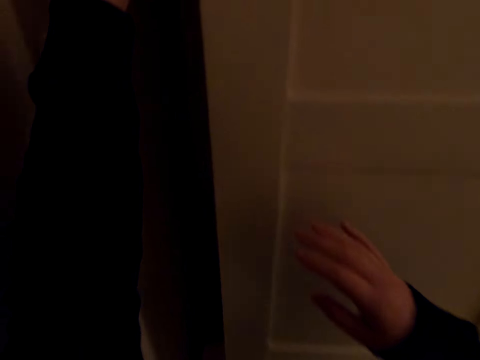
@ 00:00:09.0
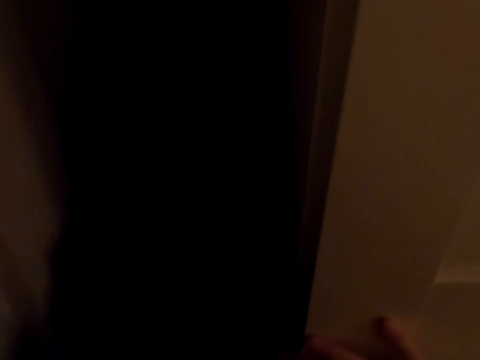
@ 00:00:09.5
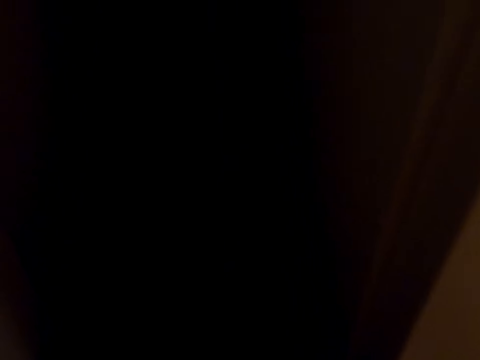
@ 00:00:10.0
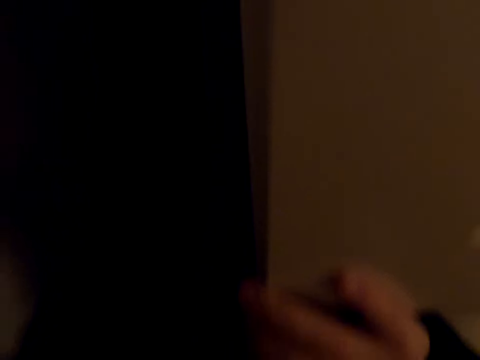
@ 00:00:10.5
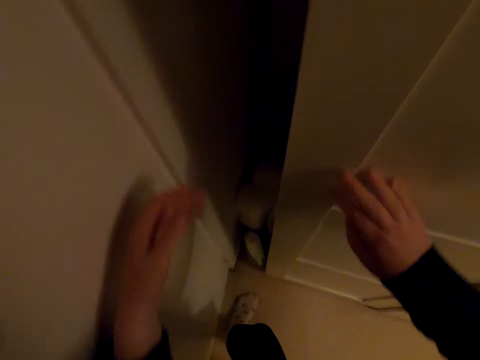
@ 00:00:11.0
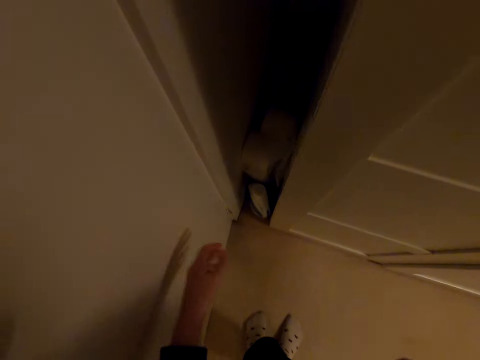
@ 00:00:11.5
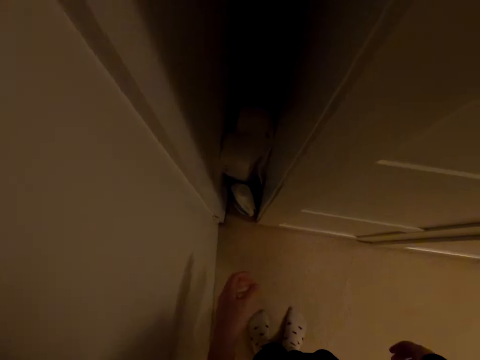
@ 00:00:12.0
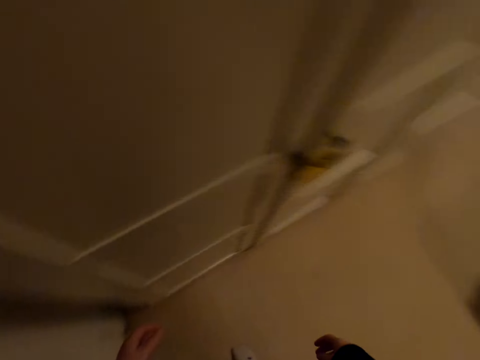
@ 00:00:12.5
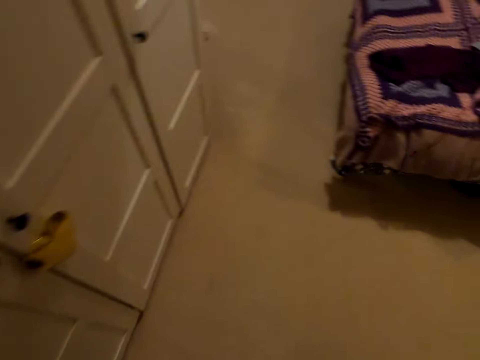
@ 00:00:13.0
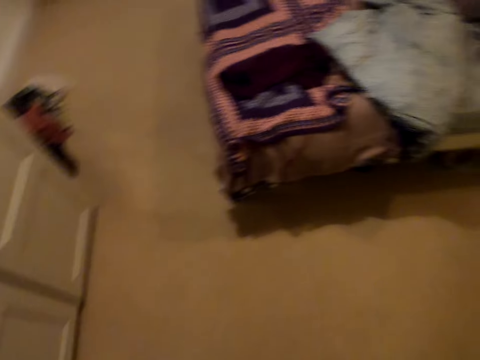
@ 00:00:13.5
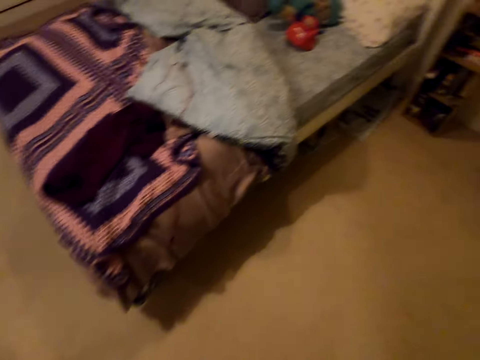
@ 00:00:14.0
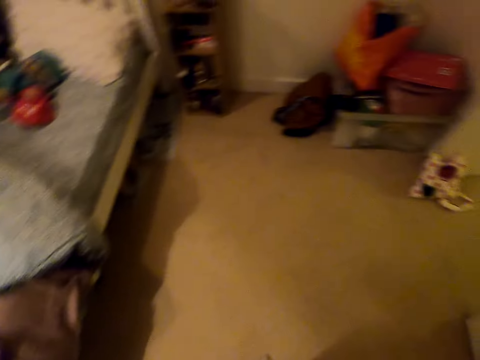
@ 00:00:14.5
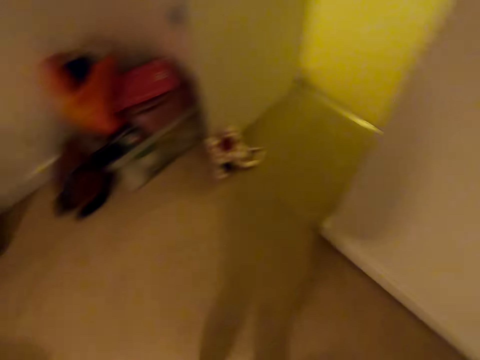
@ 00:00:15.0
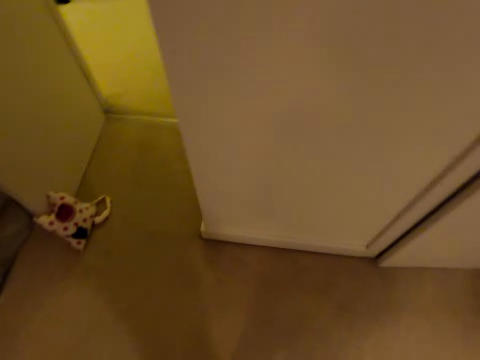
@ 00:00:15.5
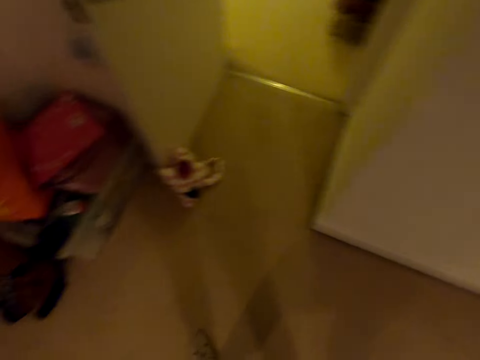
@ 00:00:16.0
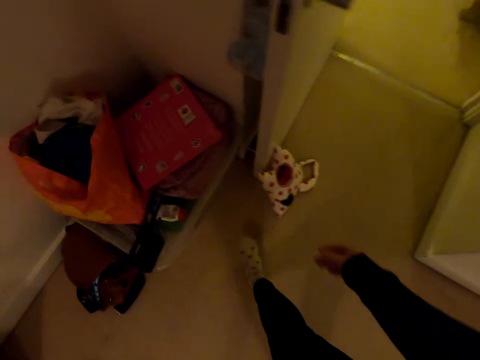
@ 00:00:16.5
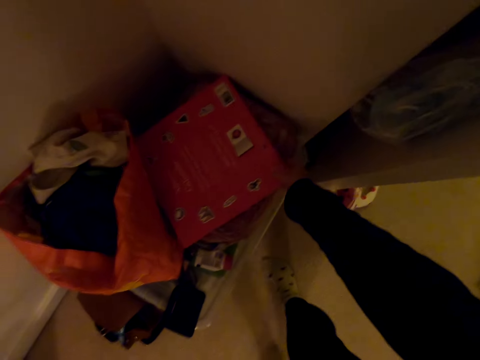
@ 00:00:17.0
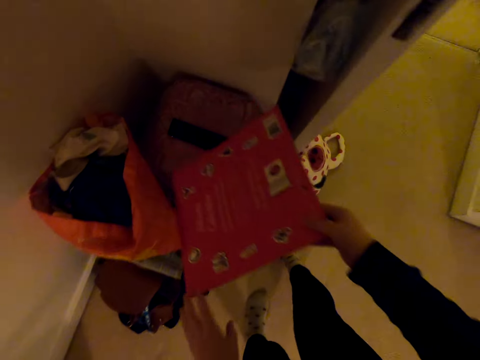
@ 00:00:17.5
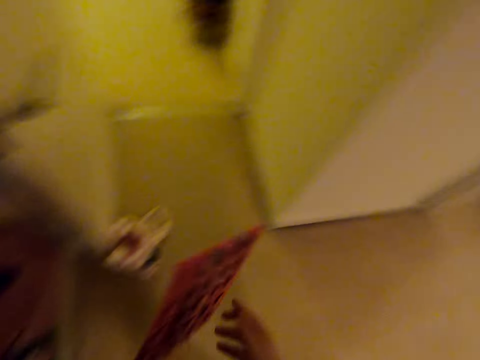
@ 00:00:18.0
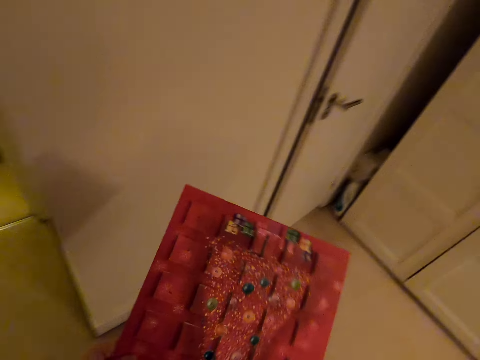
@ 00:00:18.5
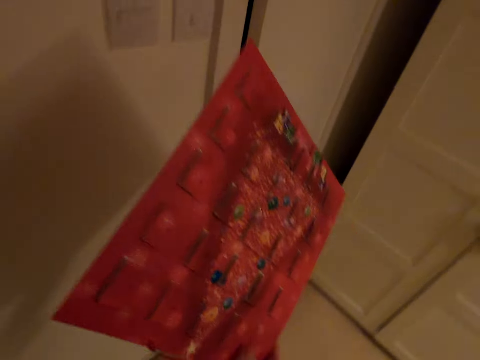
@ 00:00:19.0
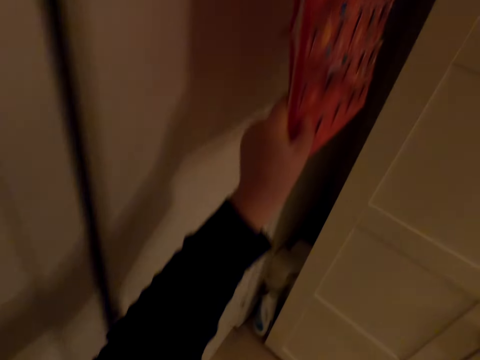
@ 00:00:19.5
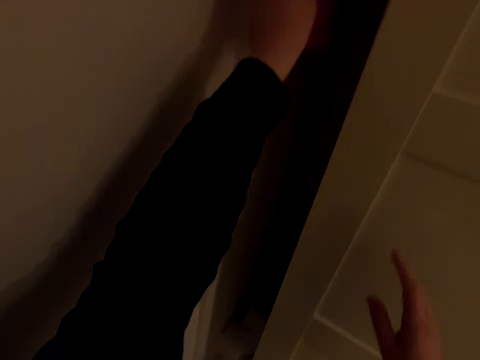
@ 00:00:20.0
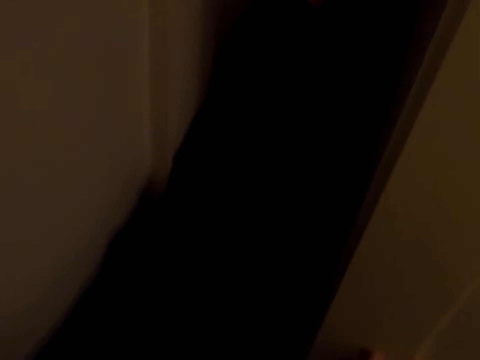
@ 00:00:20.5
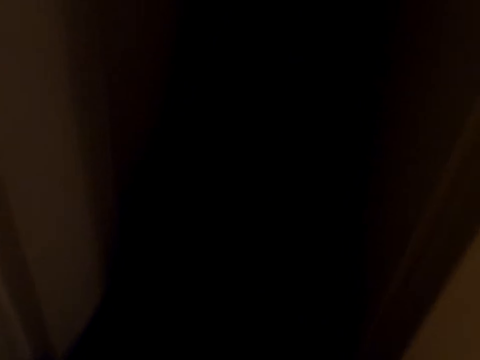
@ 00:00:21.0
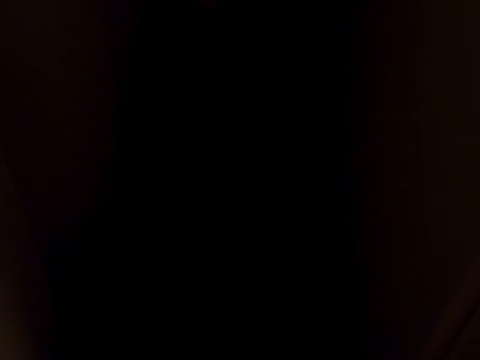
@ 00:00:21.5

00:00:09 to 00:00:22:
The camera wearer stretches his hands towards something. He touches the cupboard. He turns around. He moves around. He takes a paper decoration. He puts the paper decoration beside the cabinet. He moves around.

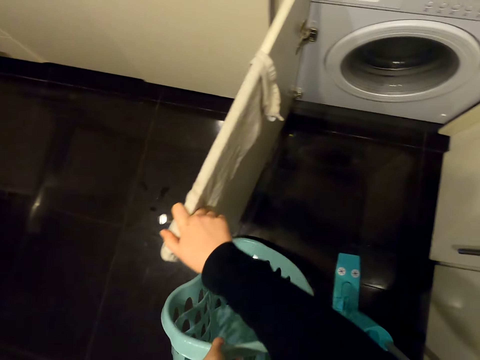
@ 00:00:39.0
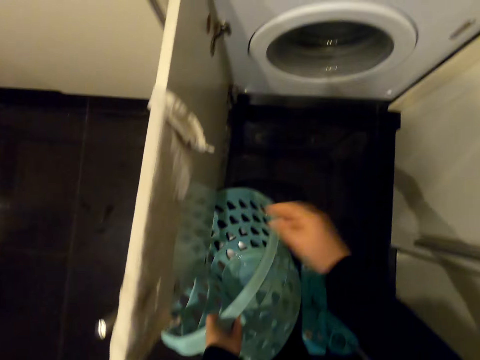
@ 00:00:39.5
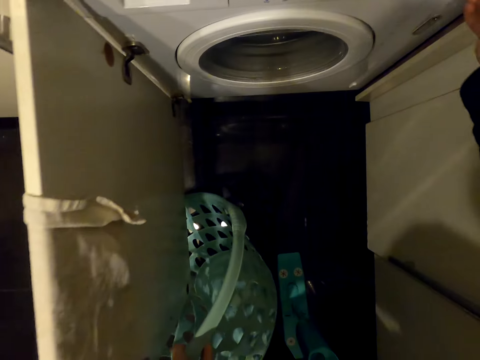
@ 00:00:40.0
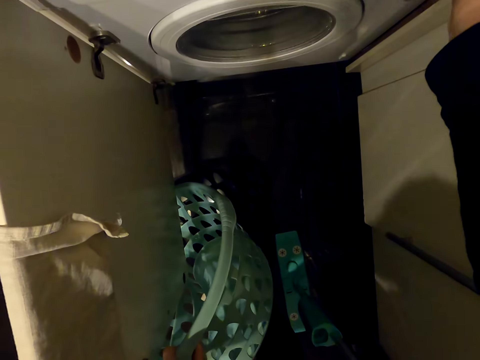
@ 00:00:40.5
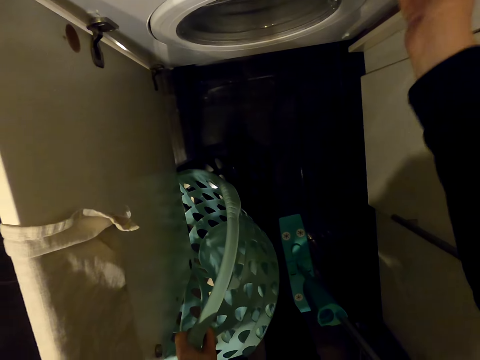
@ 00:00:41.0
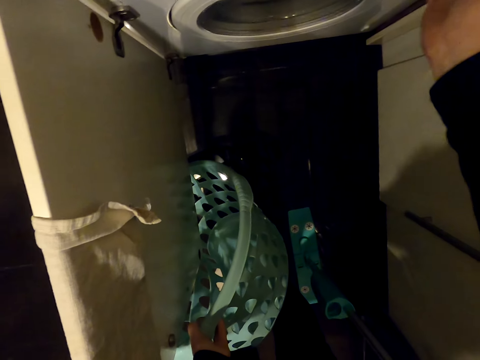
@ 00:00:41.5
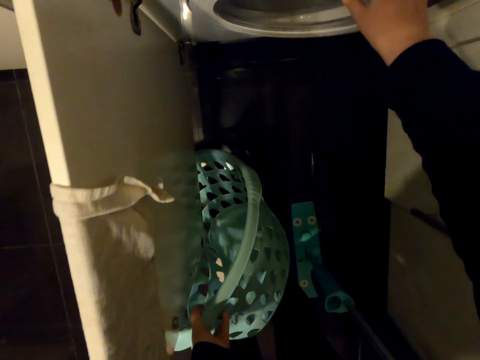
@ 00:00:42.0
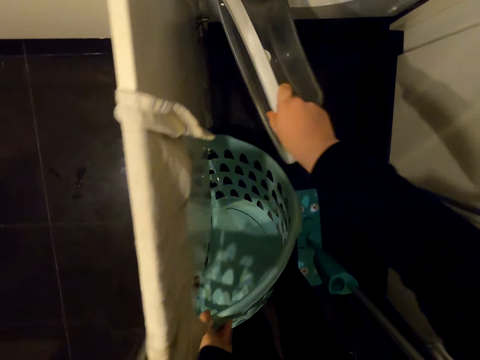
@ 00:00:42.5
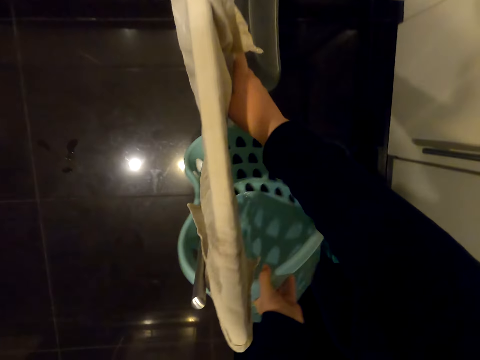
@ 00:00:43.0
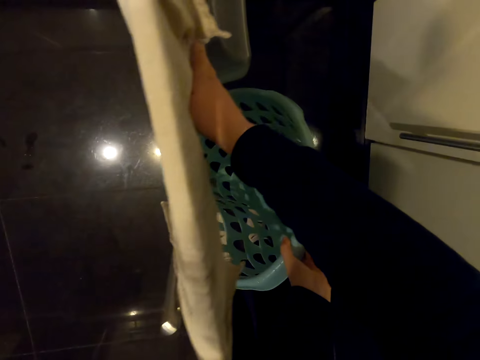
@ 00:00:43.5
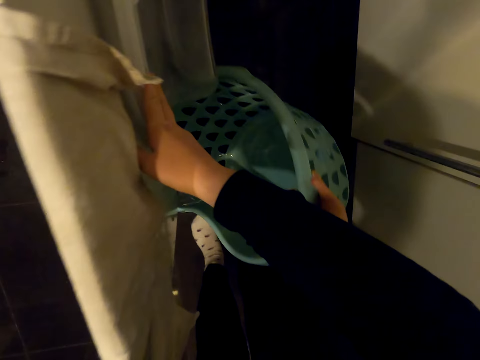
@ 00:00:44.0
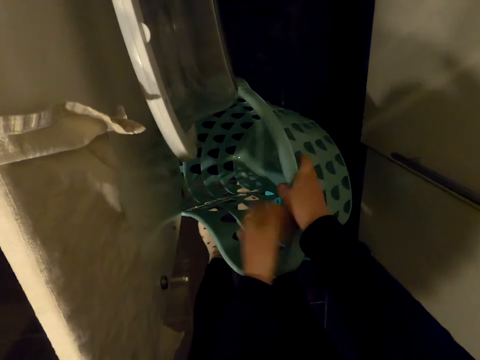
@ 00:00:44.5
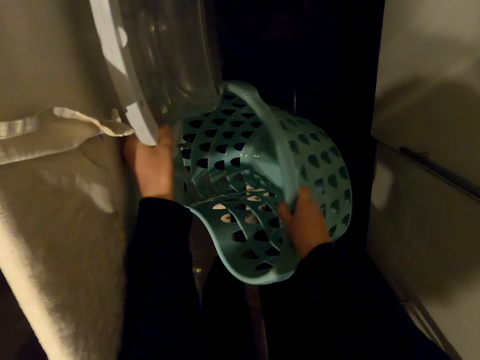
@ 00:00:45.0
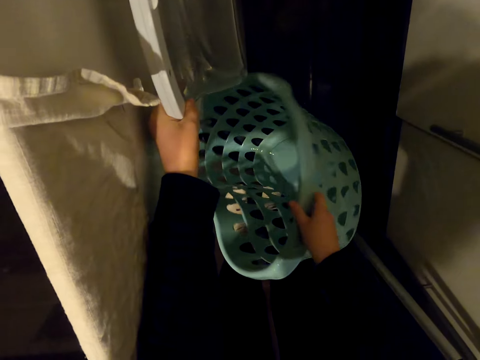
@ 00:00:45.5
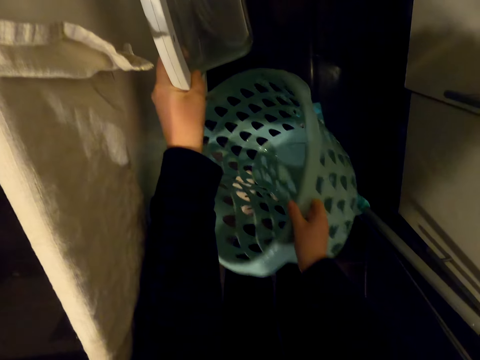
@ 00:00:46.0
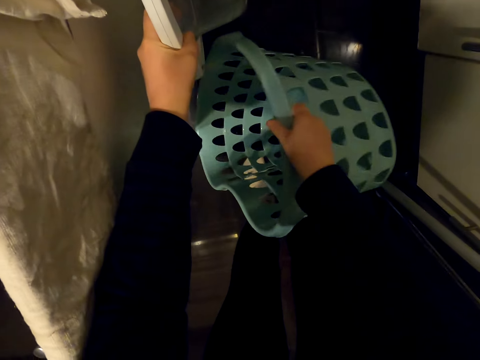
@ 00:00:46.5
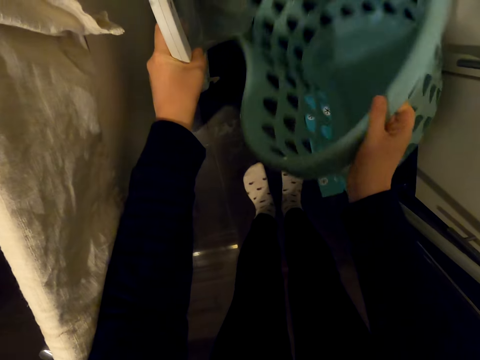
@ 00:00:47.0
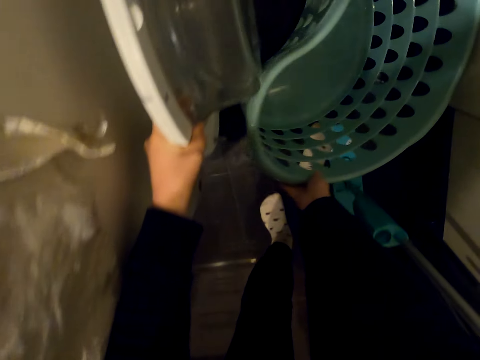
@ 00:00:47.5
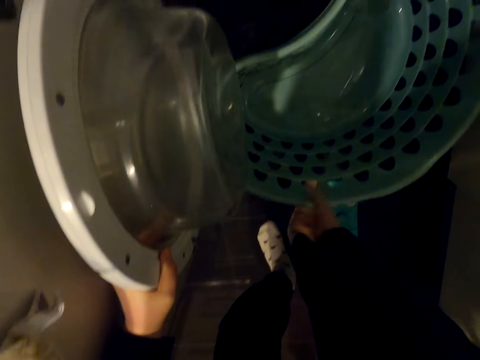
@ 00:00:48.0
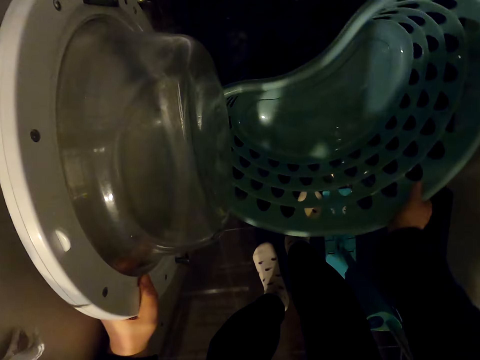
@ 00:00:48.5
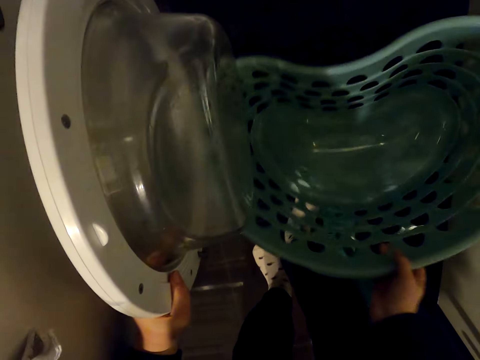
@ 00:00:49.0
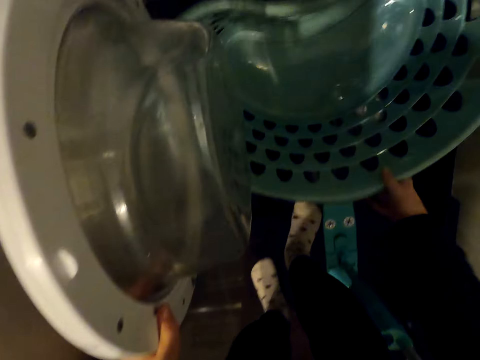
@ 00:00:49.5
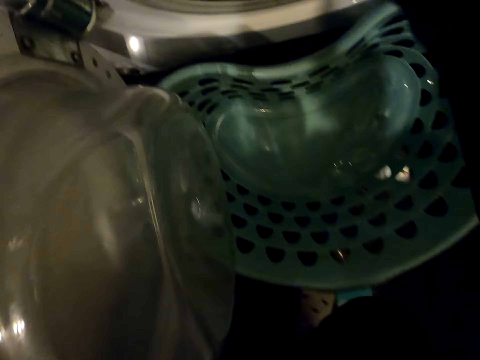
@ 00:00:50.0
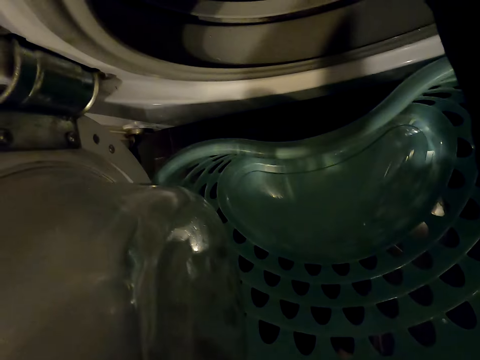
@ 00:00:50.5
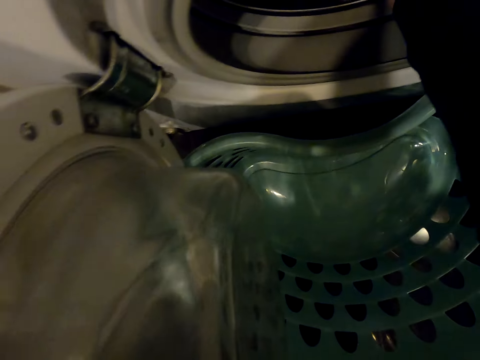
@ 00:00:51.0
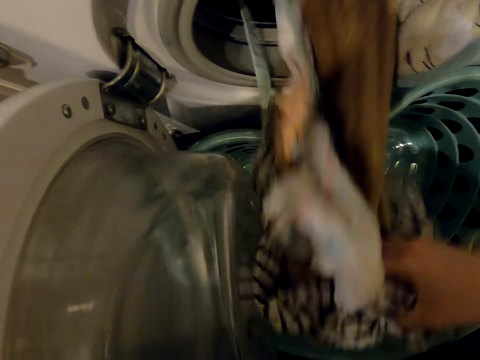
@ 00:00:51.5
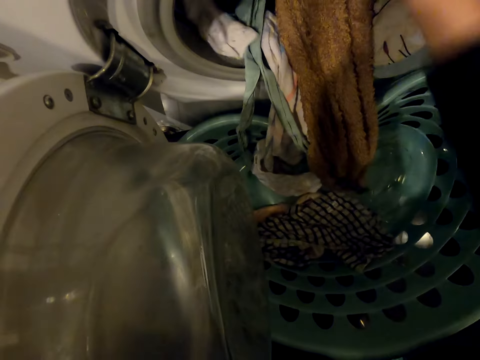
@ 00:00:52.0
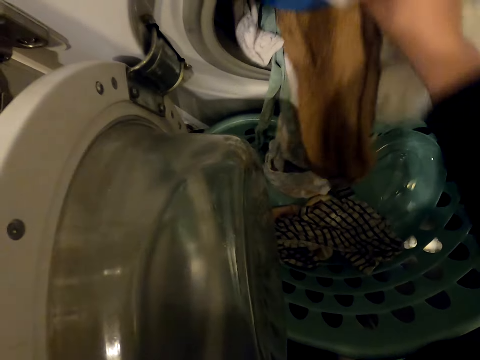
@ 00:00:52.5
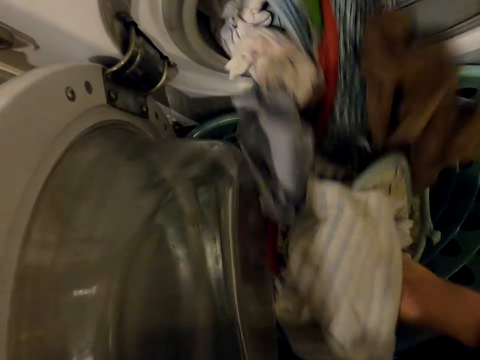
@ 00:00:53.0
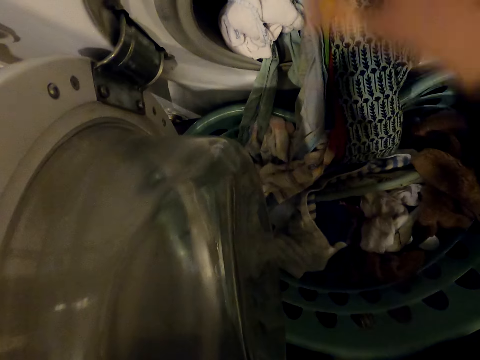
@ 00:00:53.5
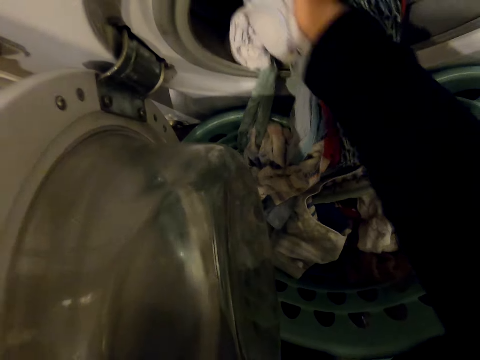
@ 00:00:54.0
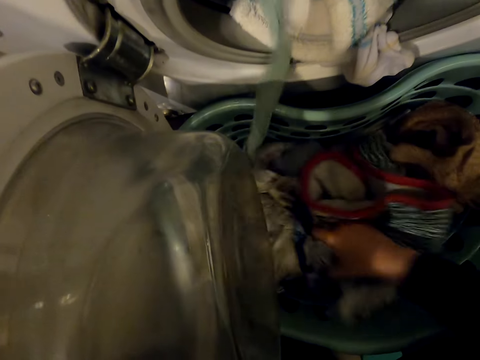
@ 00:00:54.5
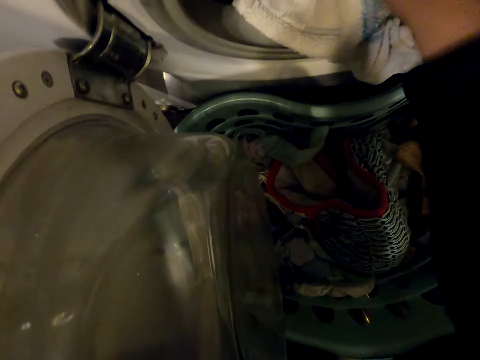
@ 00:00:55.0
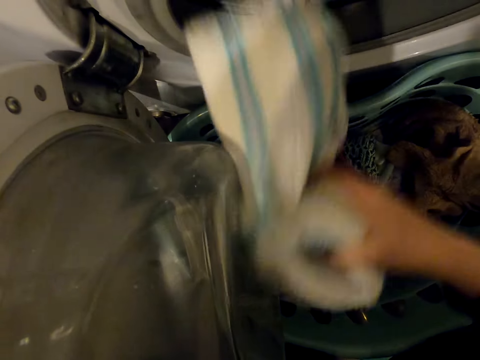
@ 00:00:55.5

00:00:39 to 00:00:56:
The camera wearer puts a laundry basket down. They open a washing machine door. They put the laundry basket down. They take clothes out of the washing machine. They put the clothes in the laundry basket.
